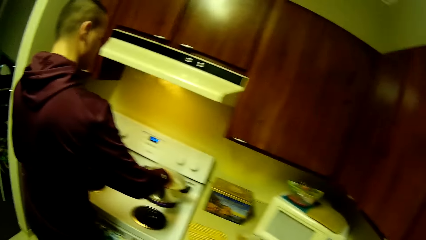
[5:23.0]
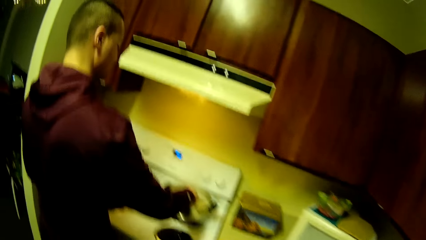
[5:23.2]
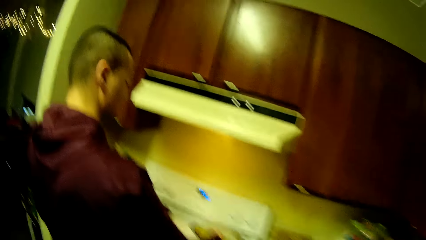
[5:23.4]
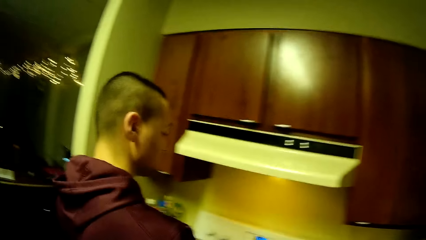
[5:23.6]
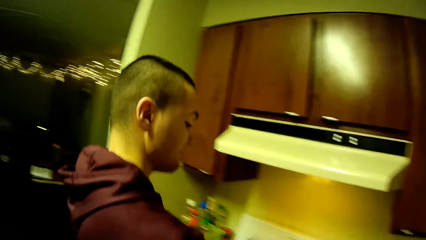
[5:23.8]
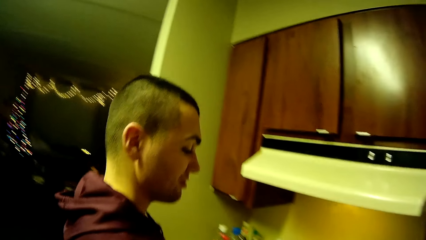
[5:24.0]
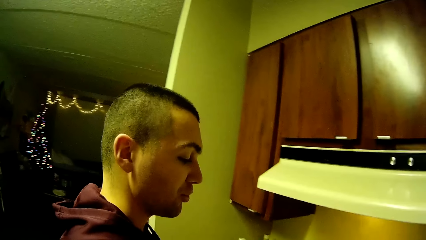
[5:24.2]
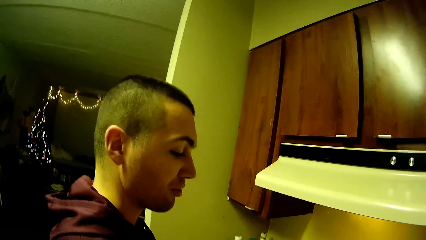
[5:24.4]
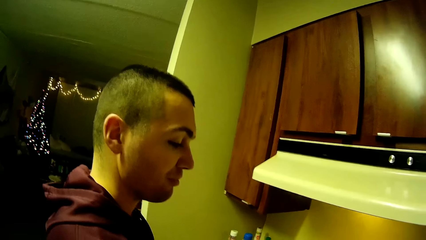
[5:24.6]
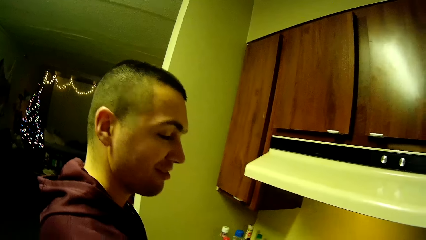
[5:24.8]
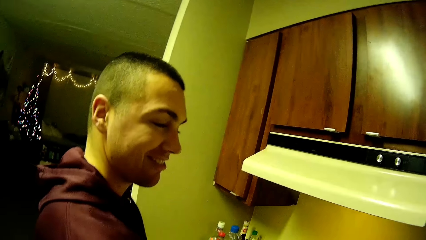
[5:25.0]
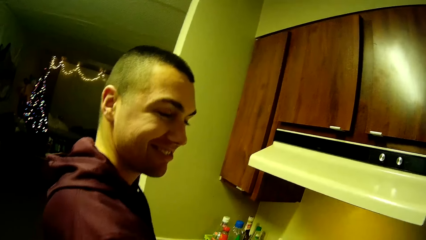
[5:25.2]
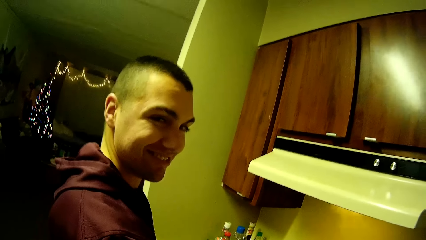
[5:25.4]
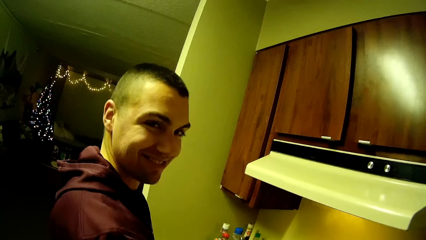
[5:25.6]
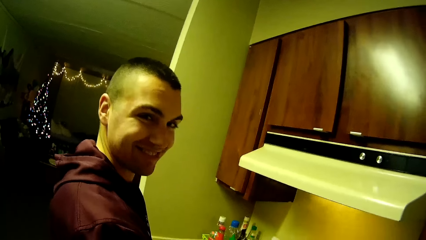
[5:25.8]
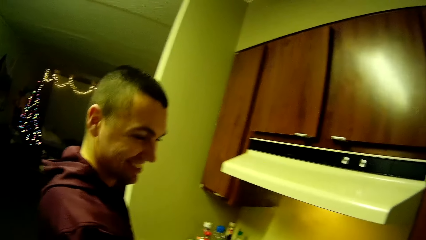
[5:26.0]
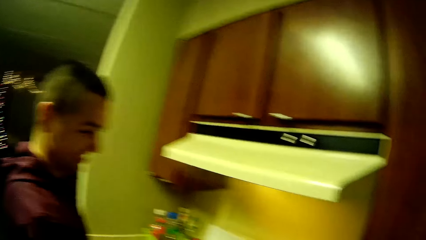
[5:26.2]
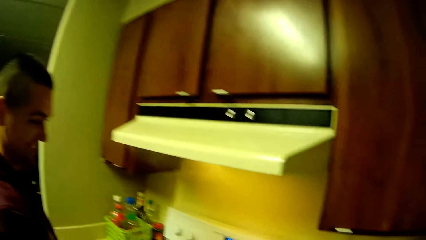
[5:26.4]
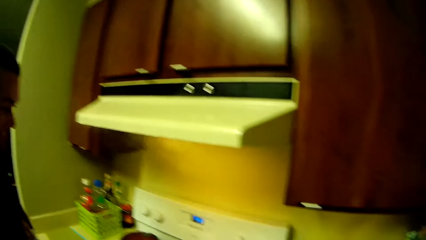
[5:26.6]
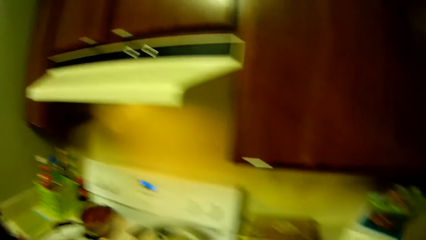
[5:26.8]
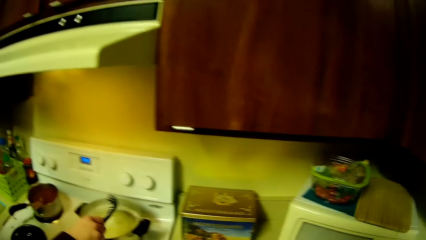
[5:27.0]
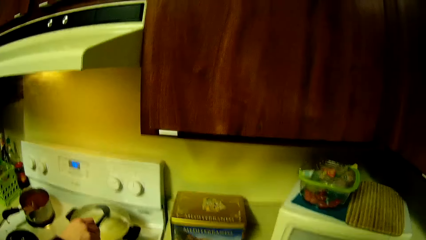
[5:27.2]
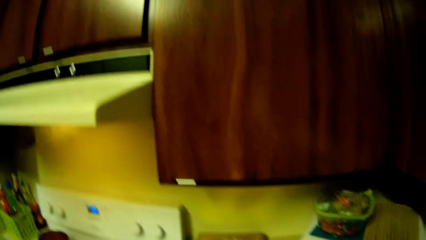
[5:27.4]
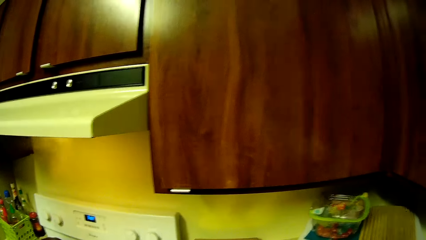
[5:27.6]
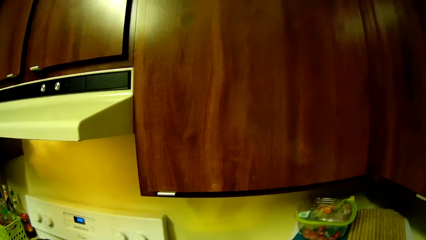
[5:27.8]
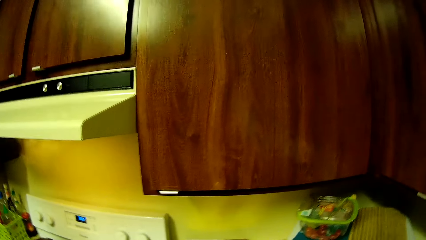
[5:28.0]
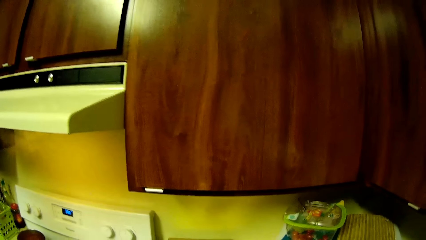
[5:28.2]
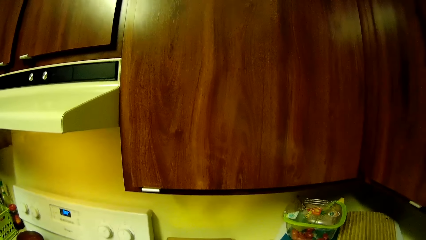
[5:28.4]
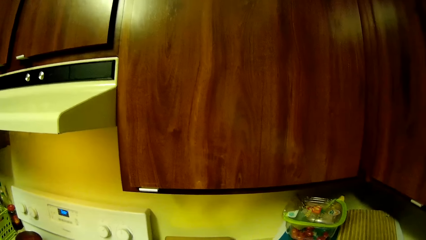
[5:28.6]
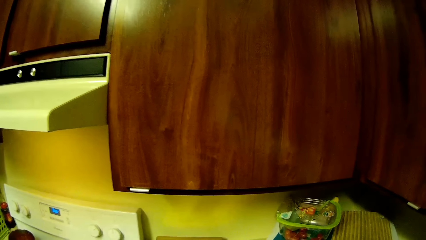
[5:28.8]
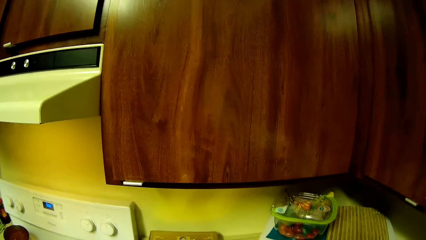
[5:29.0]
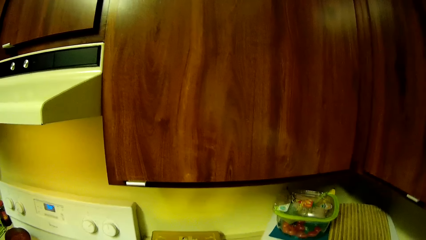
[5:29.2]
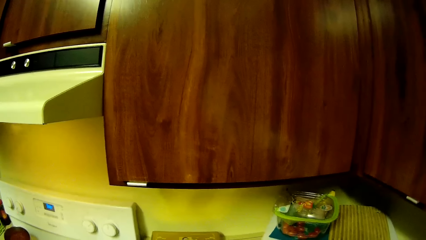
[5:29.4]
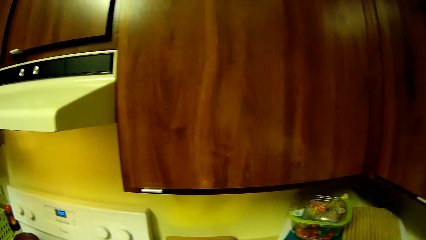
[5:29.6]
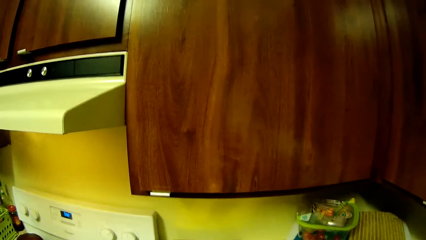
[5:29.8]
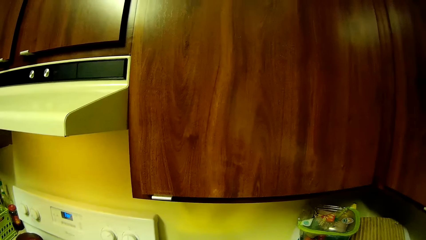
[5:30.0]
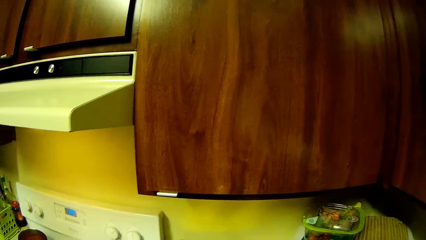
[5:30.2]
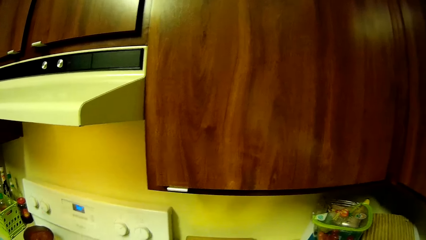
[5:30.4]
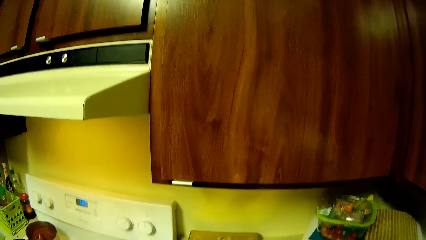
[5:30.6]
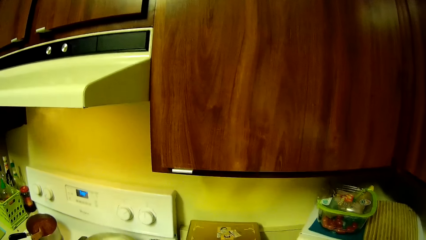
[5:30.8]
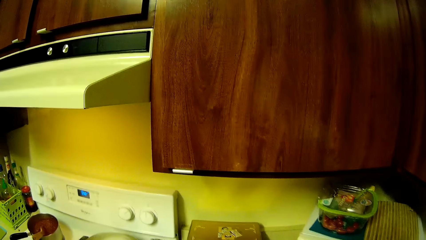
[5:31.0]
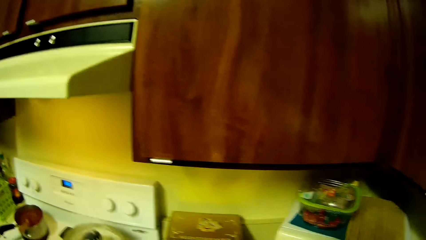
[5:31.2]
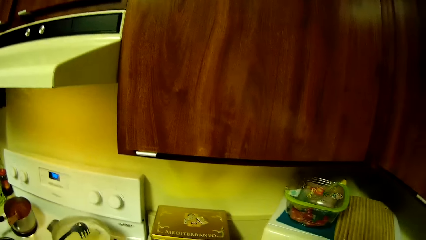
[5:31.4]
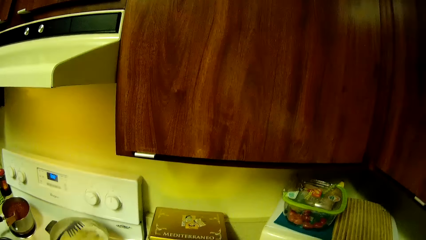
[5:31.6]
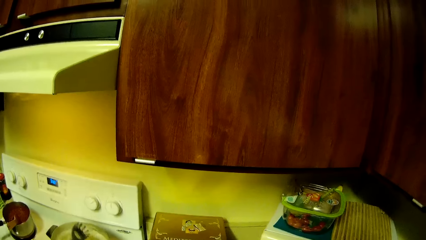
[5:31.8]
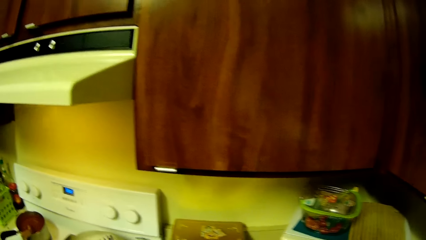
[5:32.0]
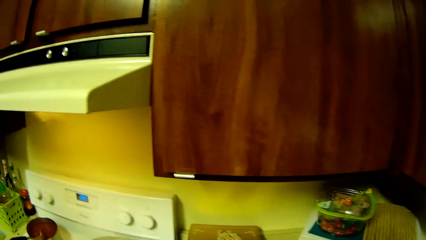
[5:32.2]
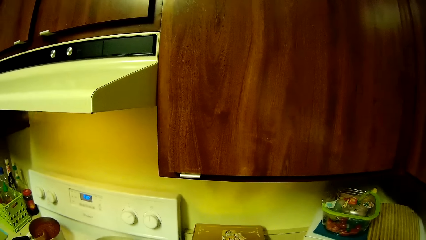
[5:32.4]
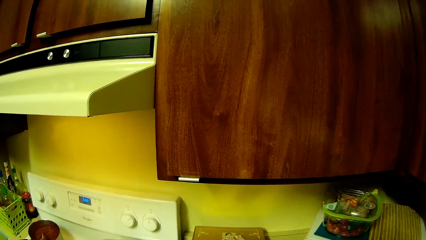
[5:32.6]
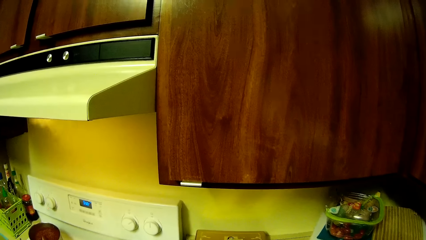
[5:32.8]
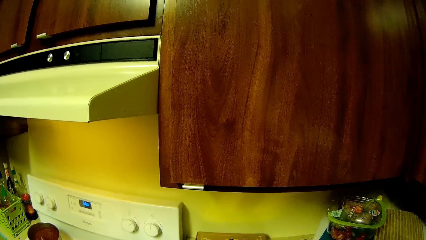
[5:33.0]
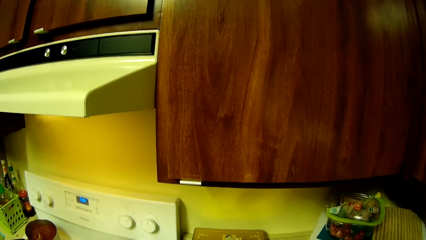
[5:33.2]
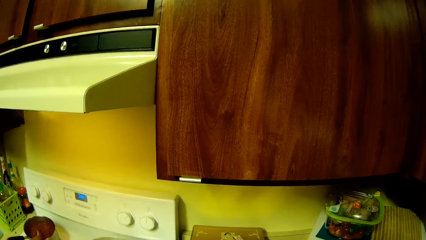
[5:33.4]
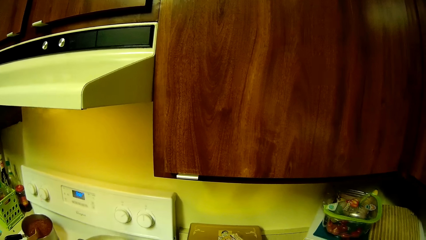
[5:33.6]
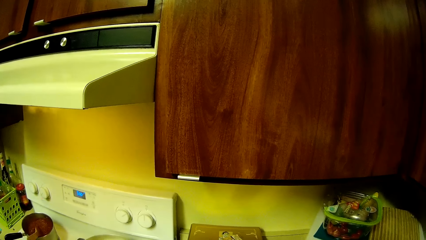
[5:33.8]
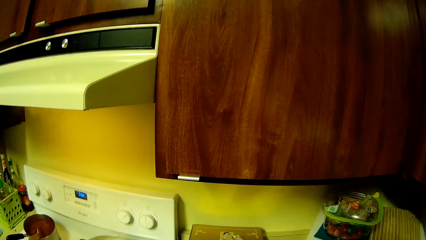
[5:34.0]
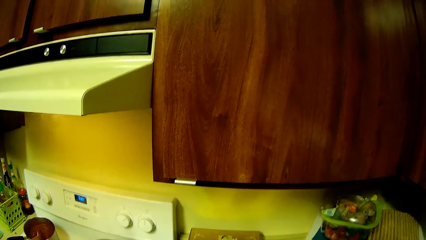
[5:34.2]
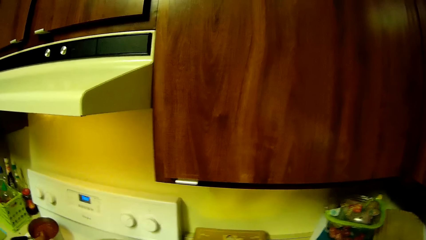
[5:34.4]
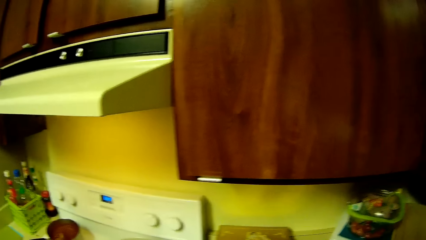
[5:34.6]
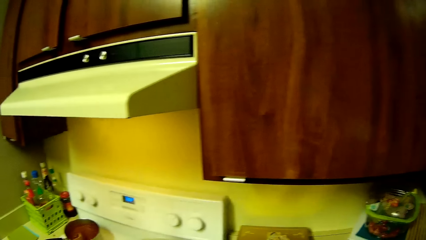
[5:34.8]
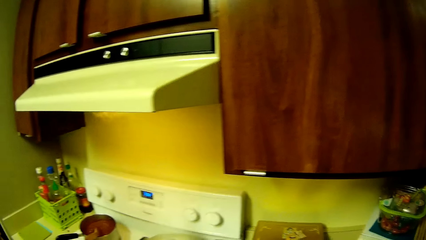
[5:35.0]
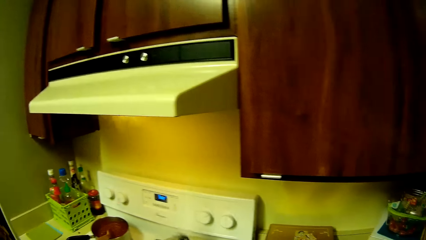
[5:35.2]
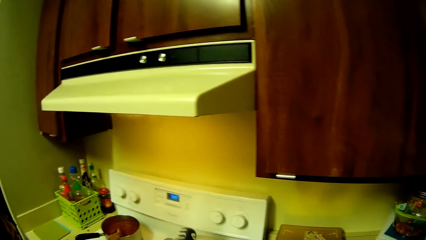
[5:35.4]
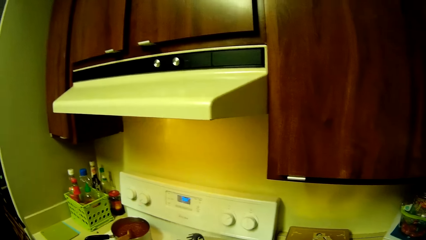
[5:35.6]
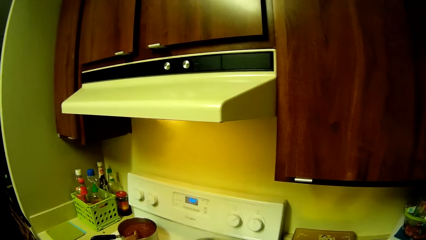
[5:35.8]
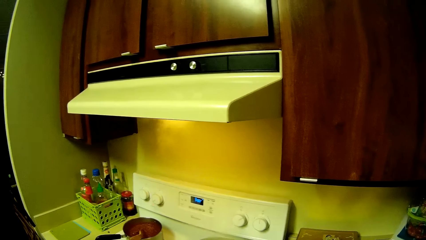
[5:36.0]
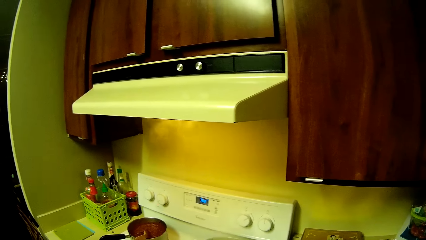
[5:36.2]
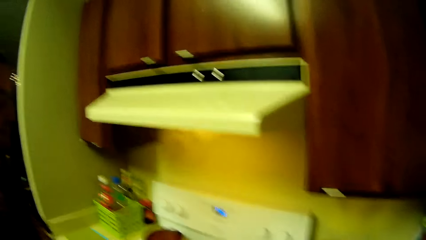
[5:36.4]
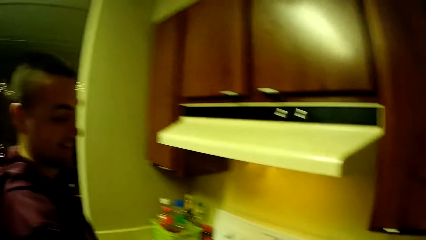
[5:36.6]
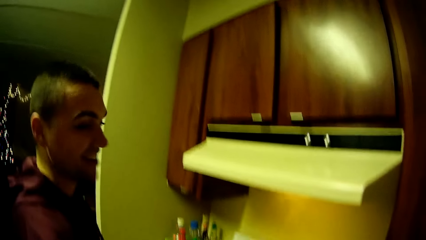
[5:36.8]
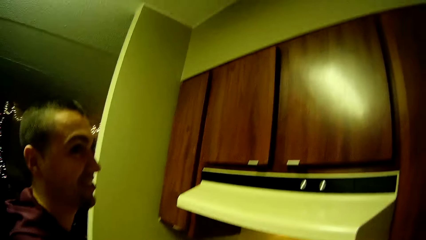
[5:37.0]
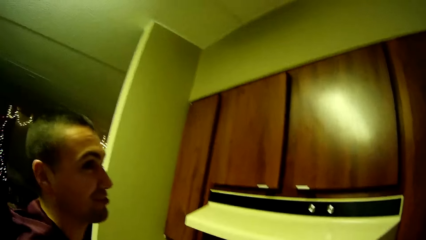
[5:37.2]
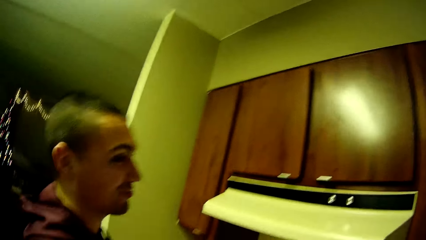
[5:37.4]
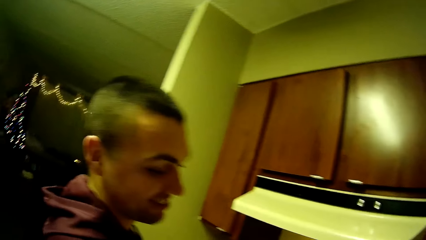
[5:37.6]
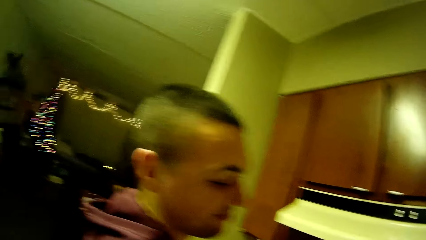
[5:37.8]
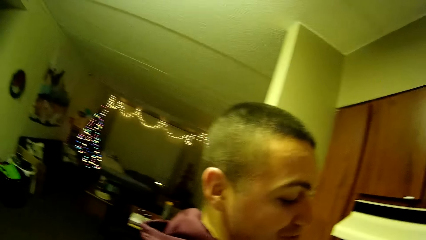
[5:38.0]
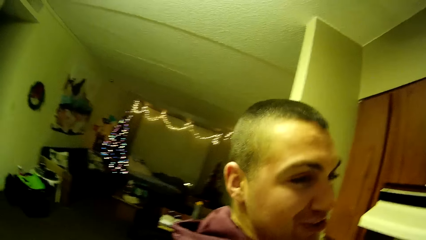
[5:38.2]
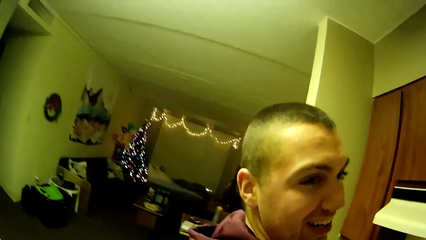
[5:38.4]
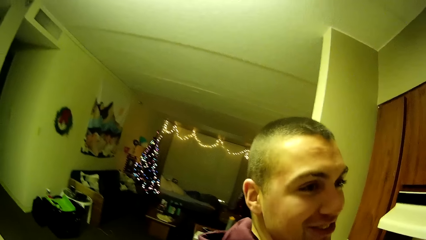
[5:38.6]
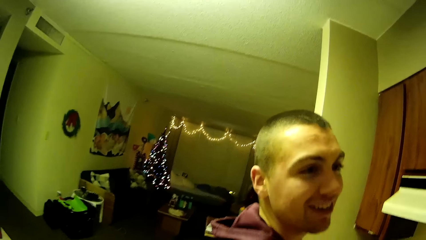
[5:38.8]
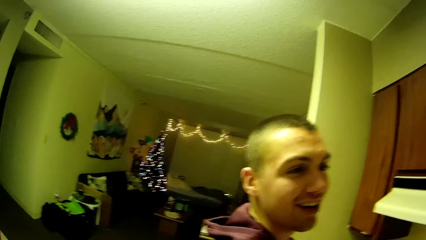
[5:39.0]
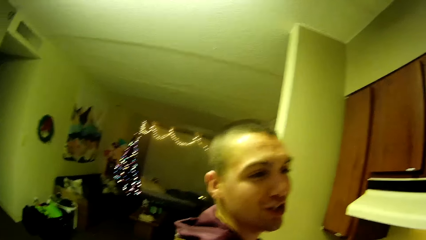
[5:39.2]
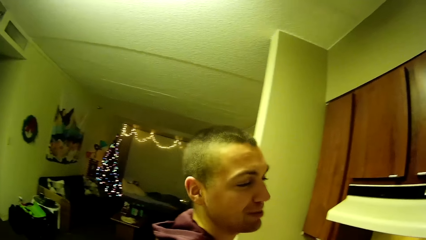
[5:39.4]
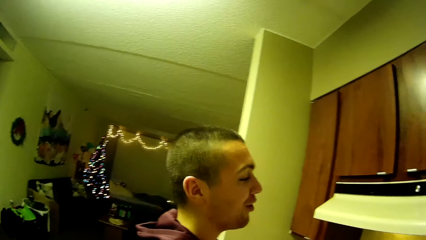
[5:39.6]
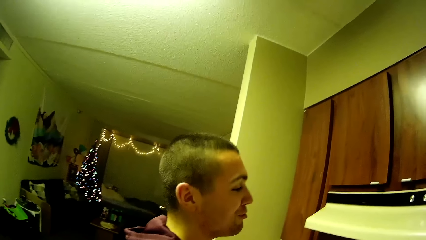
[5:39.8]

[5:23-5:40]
The camera wearer smiles.
